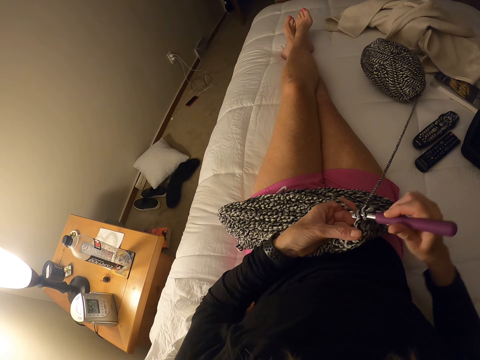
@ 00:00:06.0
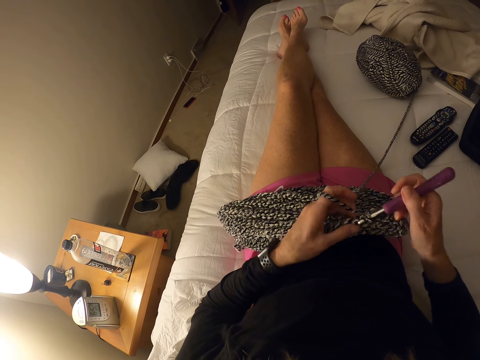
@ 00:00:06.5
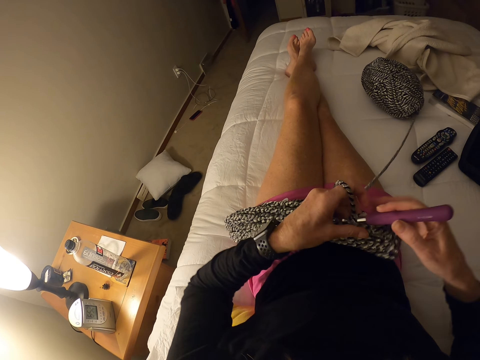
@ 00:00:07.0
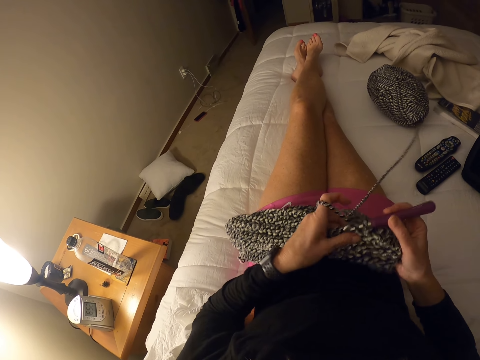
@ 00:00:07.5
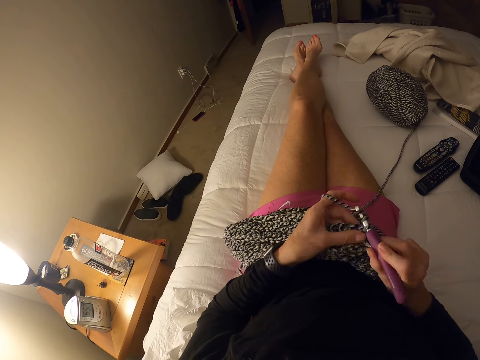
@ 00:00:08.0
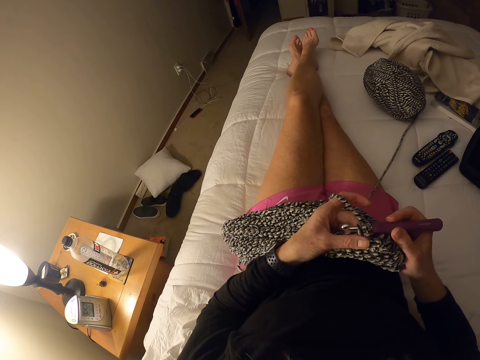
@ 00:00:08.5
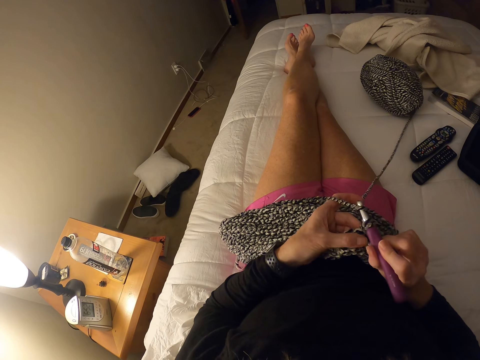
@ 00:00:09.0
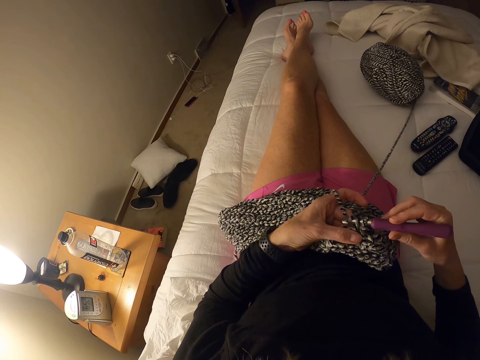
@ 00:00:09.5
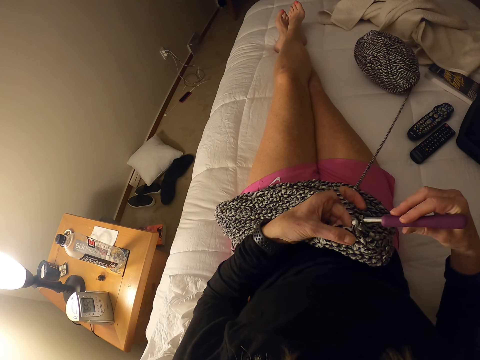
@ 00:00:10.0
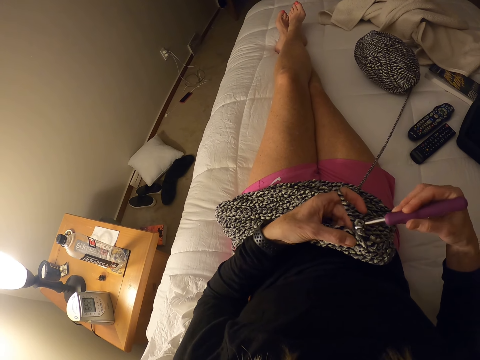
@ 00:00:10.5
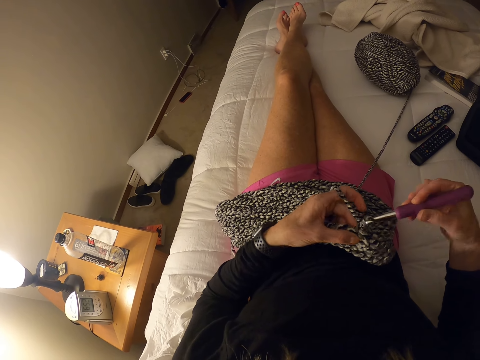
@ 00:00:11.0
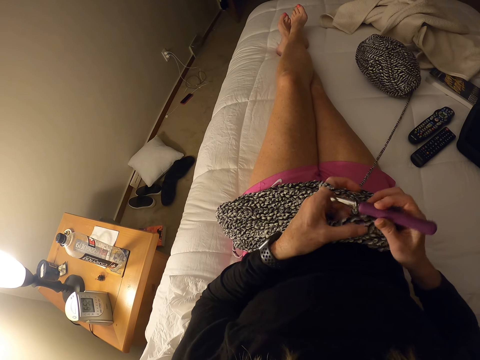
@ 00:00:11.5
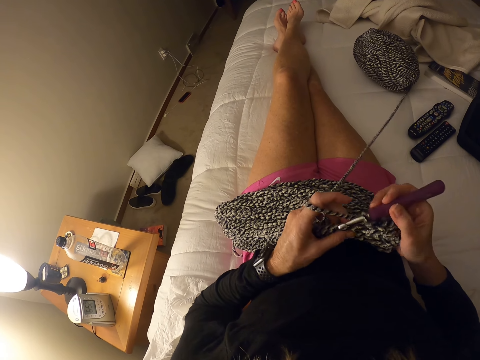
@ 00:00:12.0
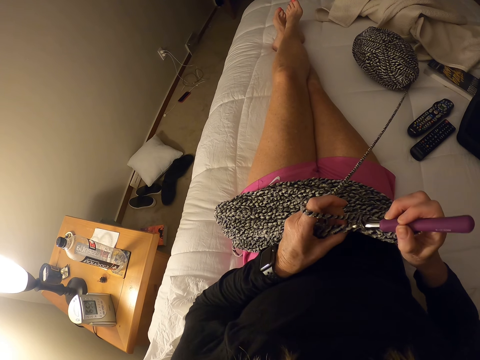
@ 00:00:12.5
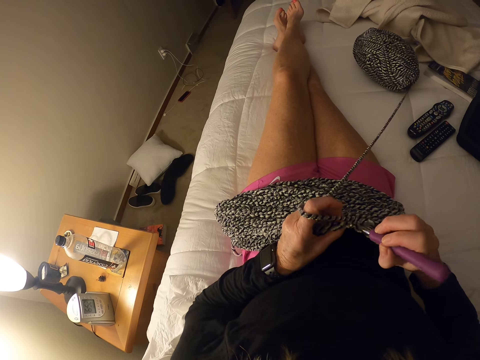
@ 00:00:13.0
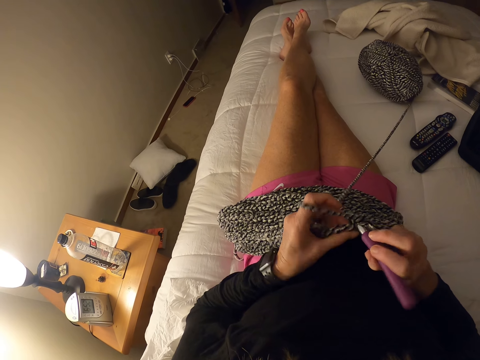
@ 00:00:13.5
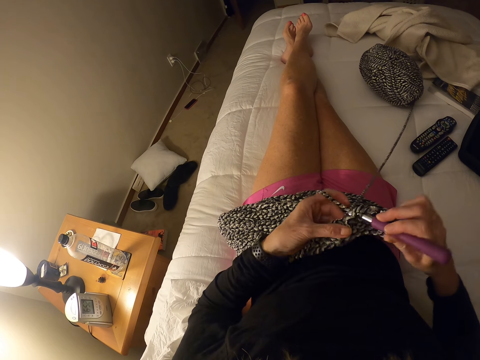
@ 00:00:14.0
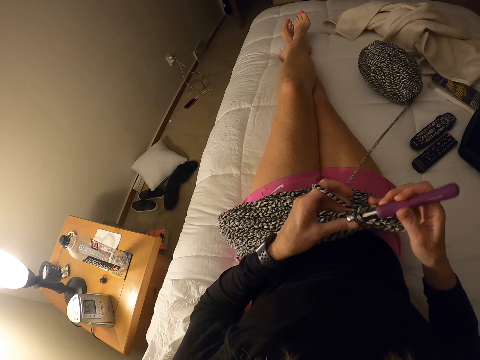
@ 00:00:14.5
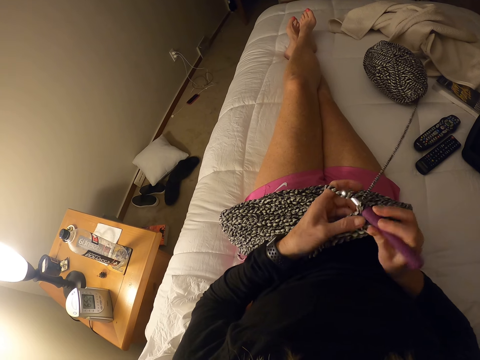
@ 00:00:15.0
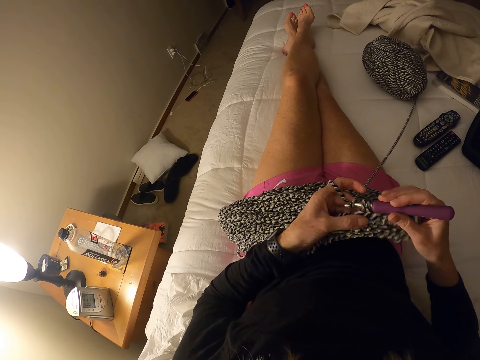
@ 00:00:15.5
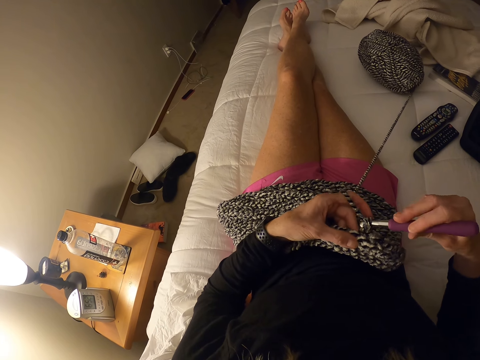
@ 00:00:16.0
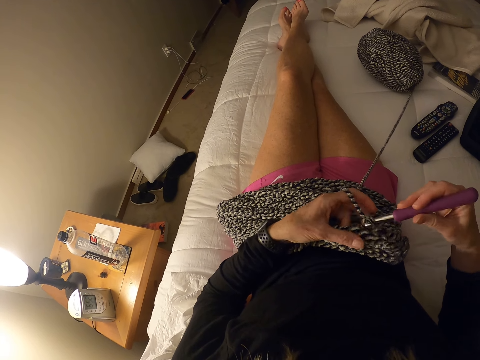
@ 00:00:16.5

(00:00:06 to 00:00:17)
The camera wearer interlocks loops of yarn with the crochet hook.

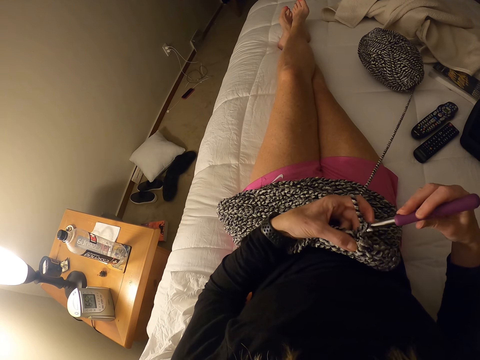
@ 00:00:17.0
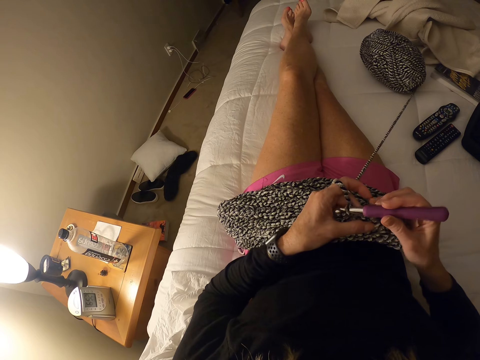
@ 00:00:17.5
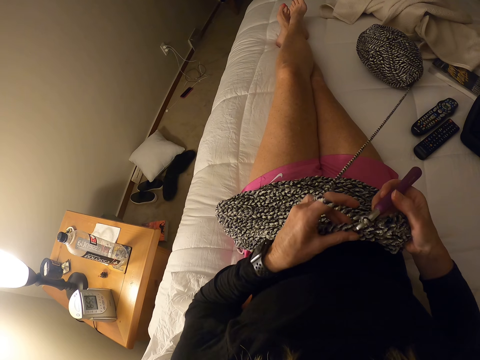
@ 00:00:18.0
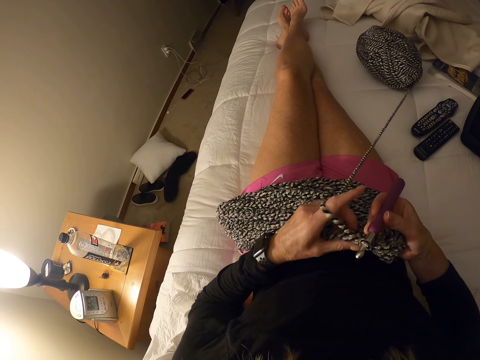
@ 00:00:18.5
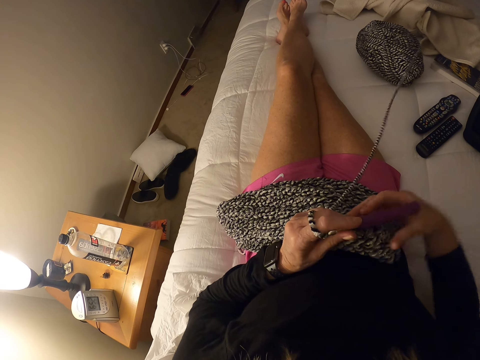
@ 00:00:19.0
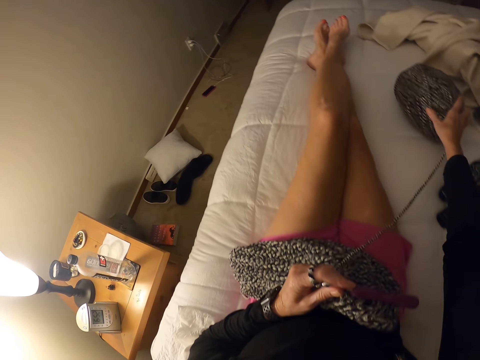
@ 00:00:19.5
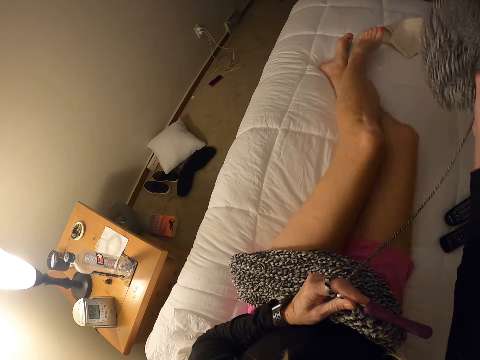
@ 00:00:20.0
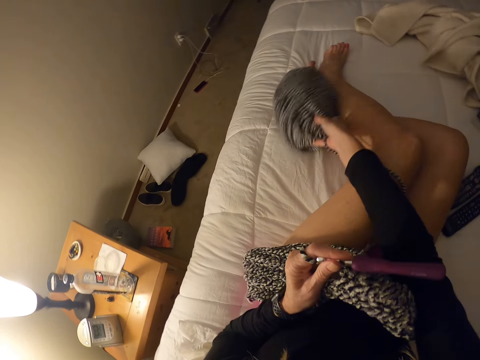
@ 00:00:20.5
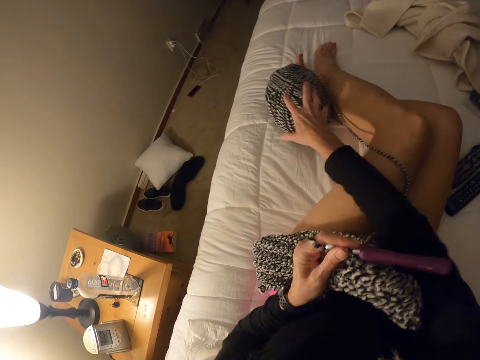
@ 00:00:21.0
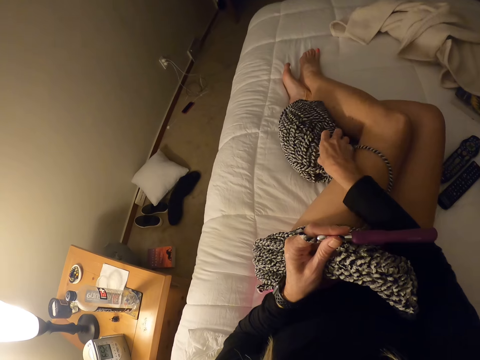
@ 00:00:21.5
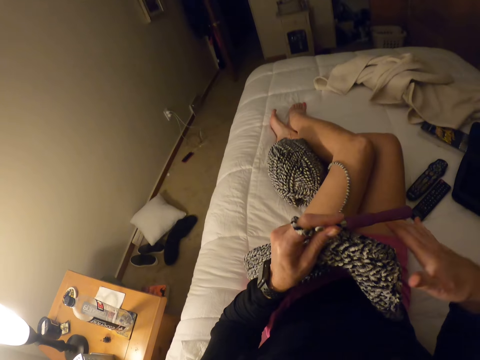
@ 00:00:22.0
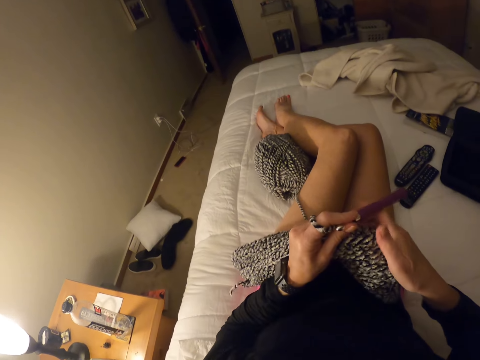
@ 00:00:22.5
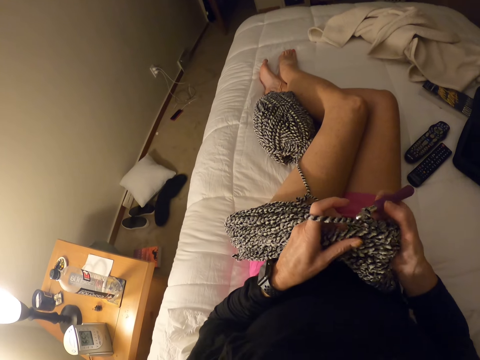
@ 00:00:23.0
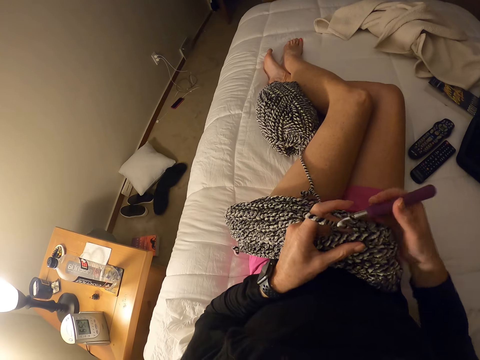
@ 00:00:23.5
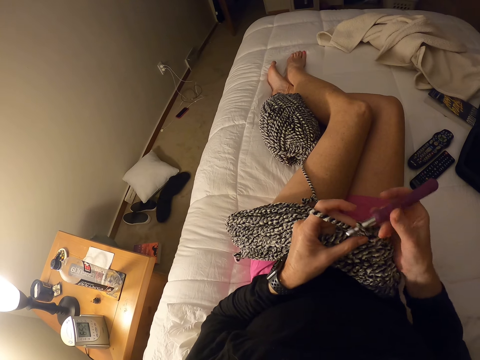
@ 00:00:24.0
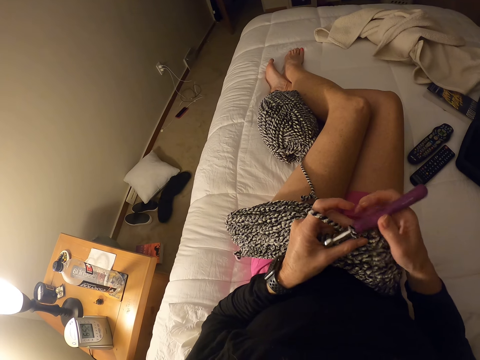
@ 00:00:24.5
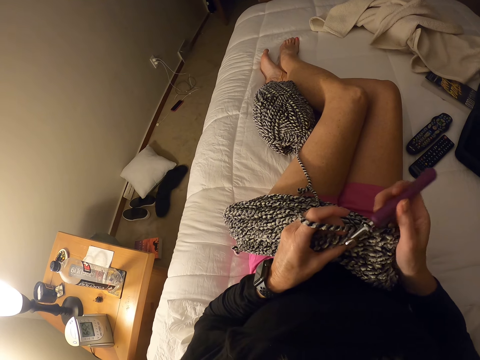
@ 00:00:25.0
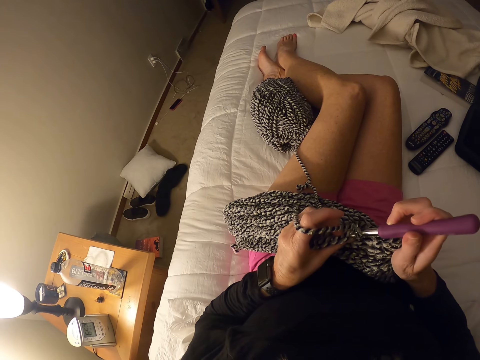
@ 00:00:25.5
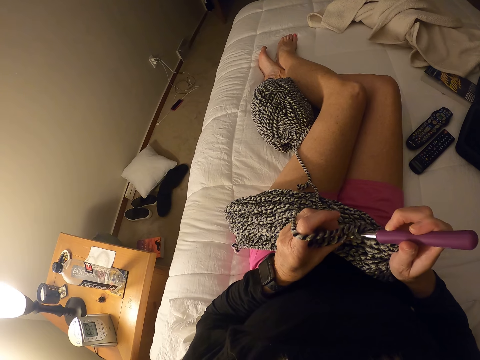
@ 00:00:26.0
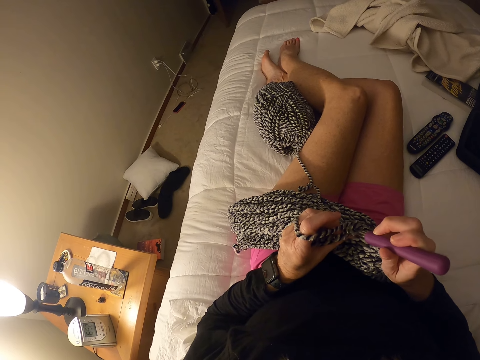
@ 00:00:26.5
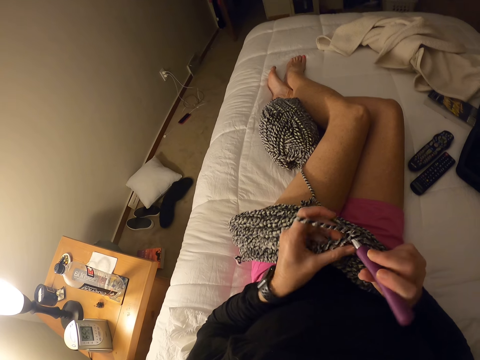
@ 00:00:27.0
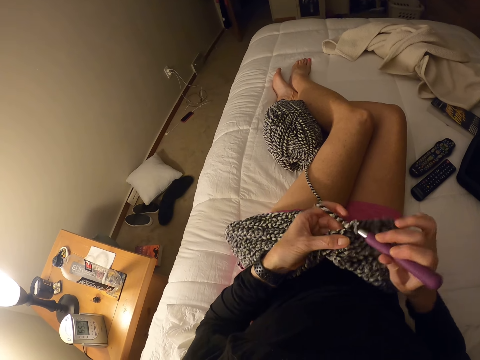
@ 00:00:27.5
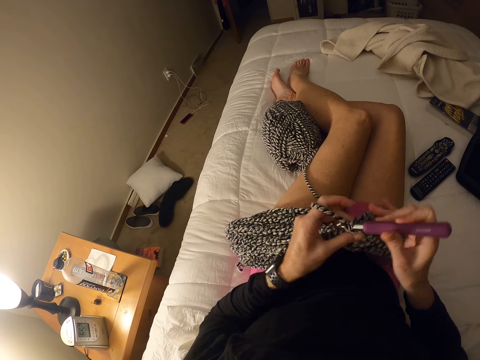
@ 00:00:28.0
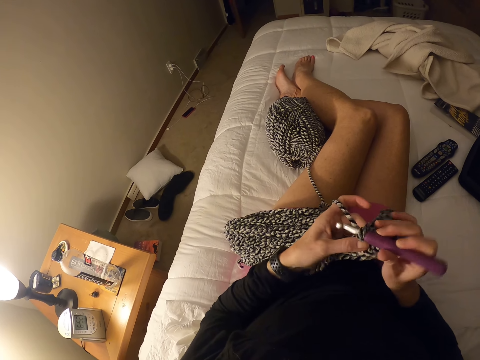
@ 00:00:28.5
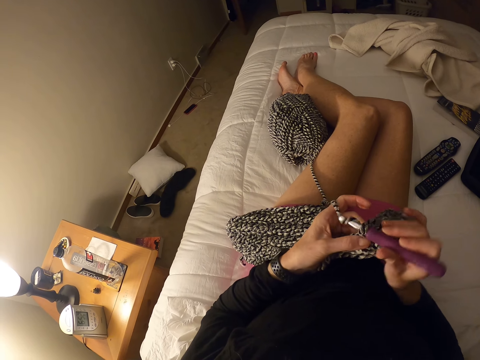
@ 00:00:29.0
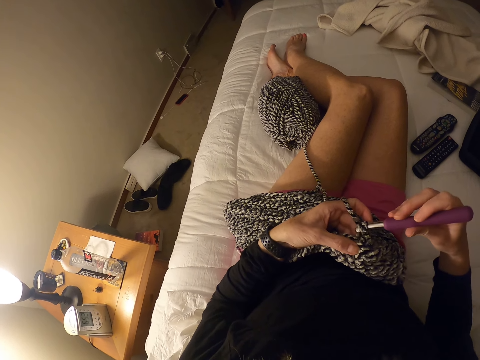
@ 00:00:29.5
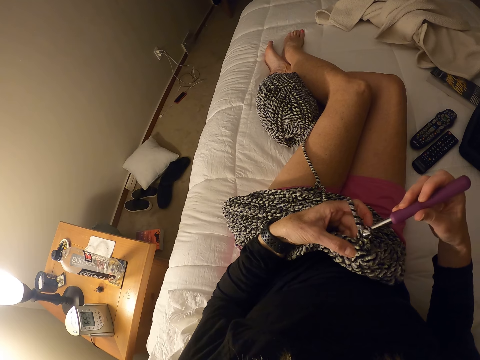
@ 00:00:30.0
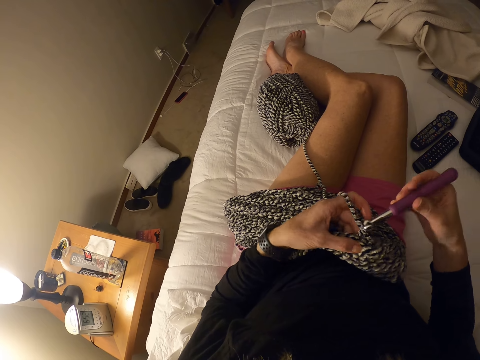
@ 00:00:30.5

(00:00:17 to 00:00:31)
The camera wearer puts the yarn on the other side of her legs. She carries the yarn, drops the yarn, and adjusts the yarn. She crochets the garment with the yarn and the crochet hook.

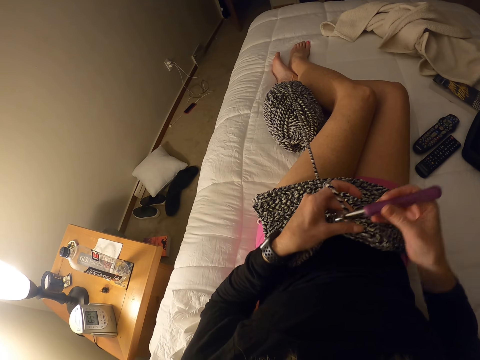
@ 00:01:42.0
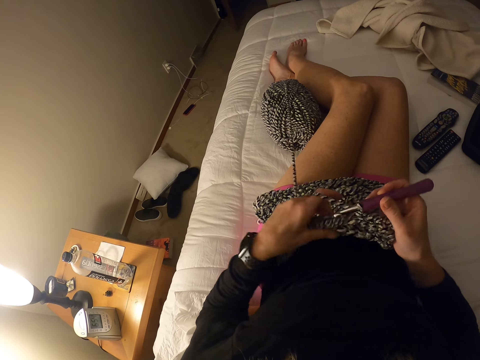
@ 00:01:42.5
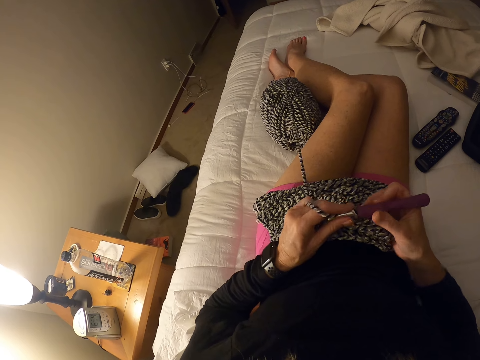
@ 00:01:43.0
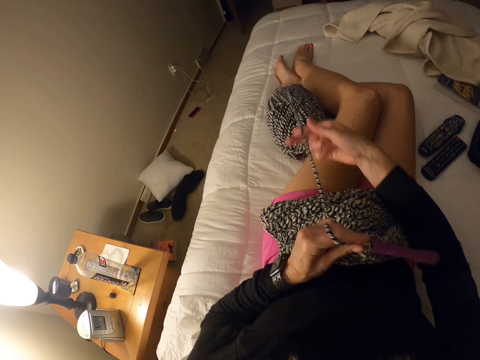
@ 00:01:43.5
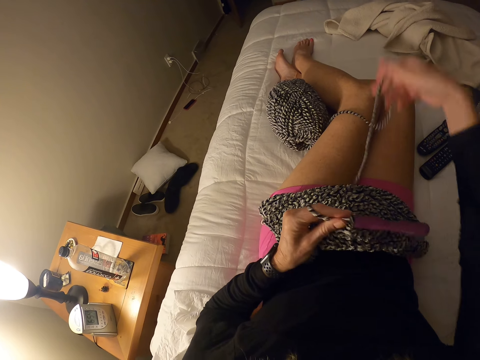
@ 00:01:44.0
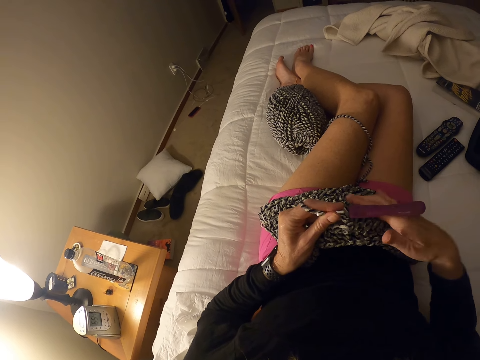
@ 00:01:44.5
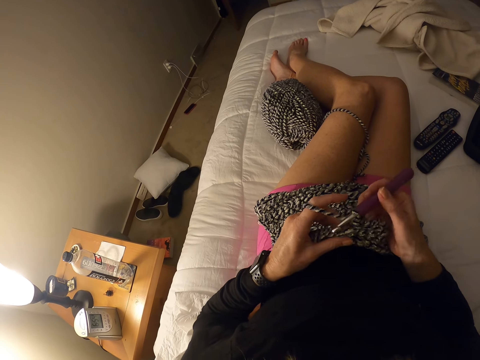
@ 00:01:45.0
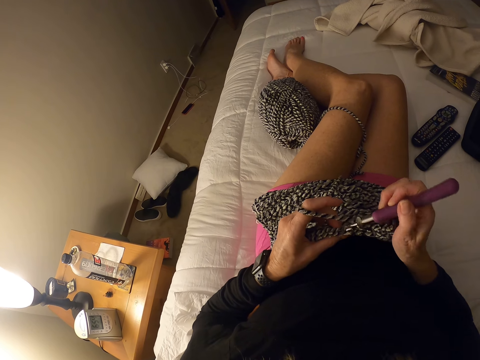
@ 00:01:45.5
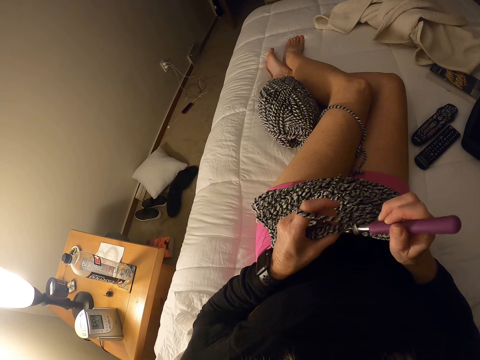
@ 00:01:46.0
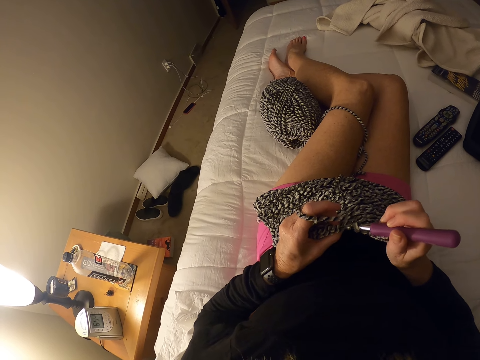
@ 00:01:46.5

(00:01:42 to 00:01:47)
The camera wearer pulls the yarn. They unfold the yarn. They crochet the garment with the yarn and the hook.
